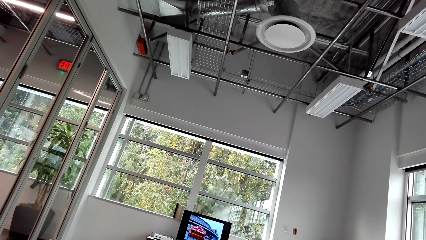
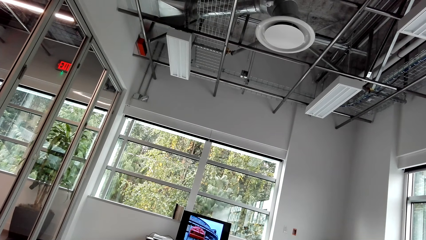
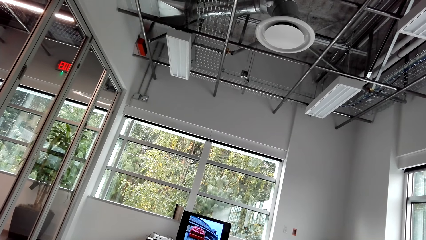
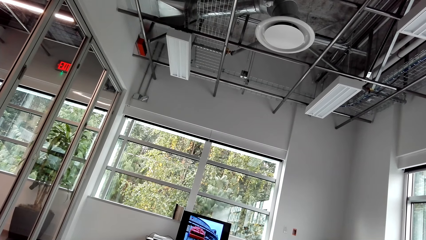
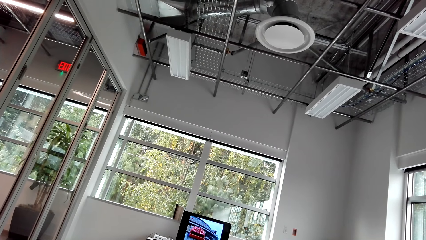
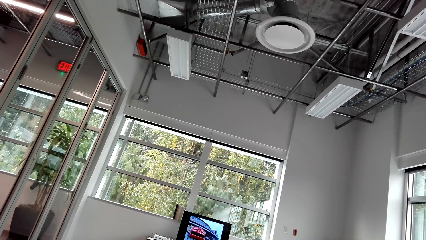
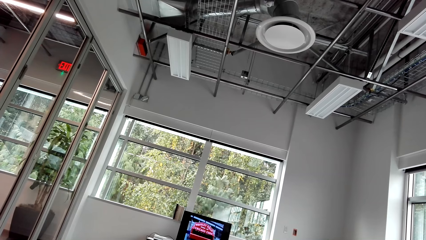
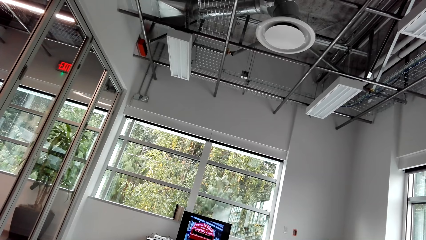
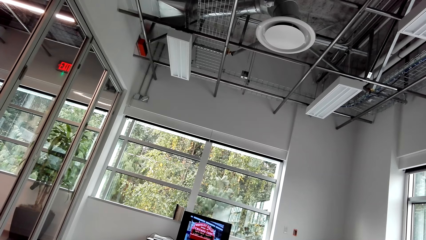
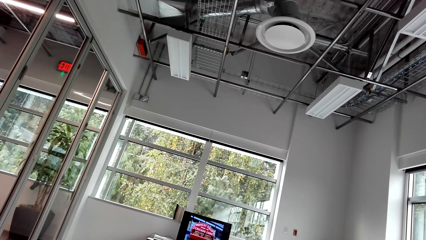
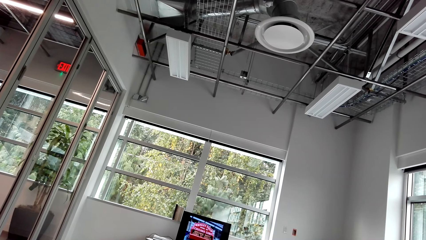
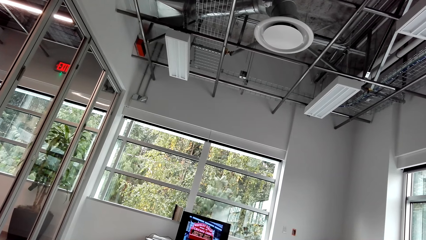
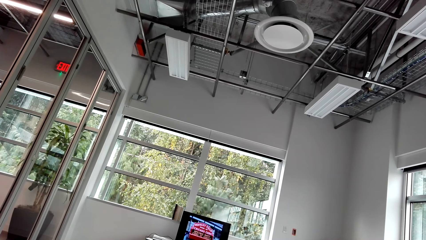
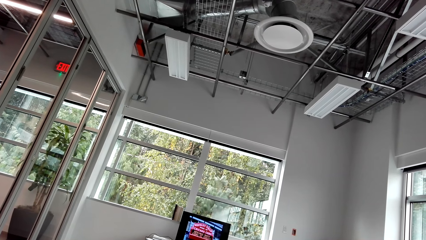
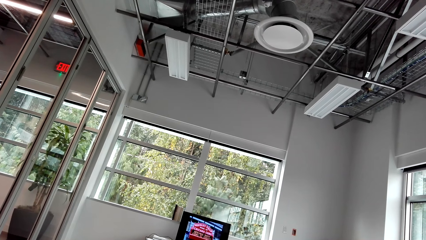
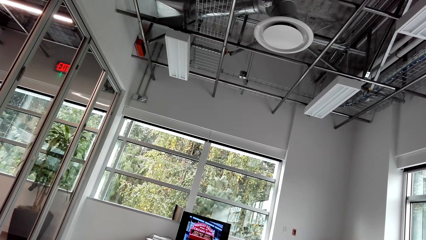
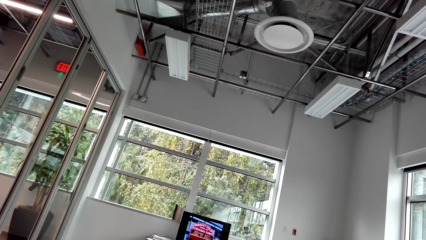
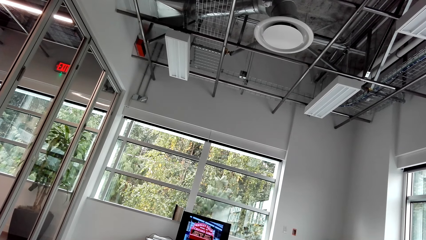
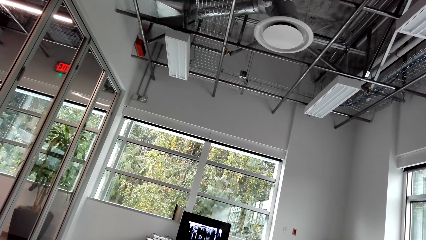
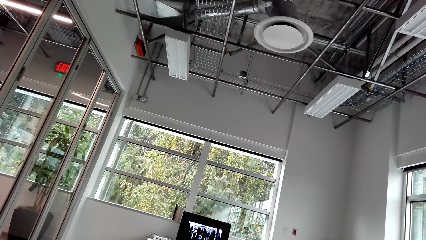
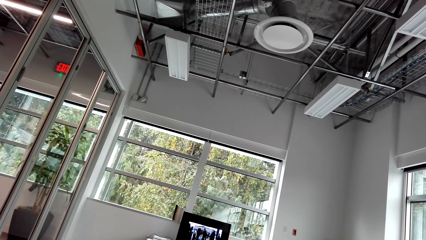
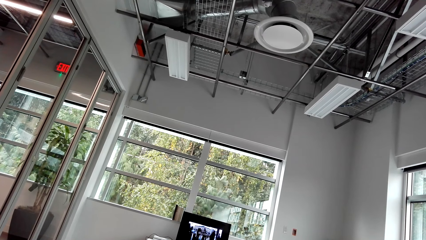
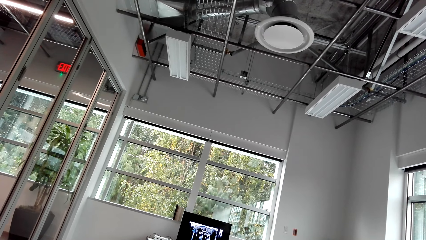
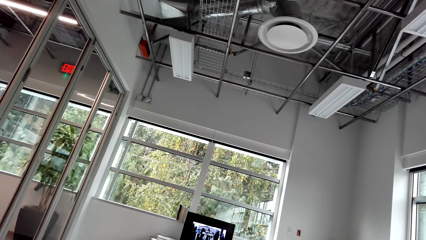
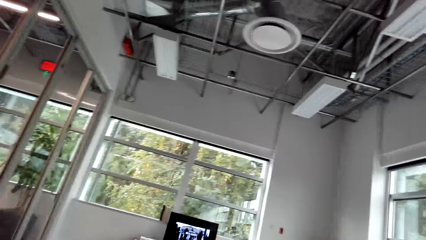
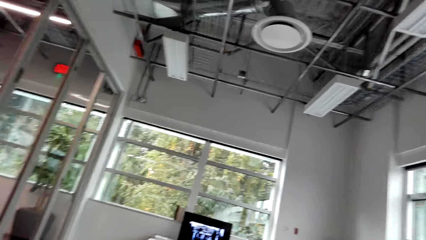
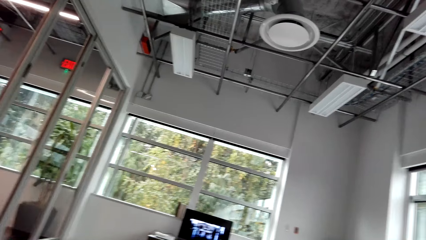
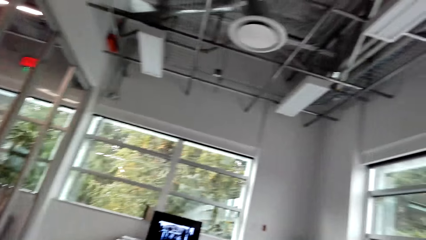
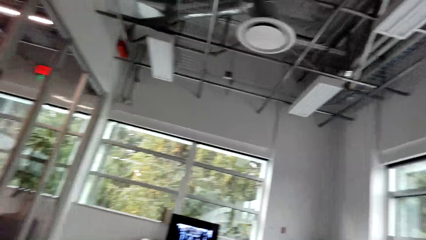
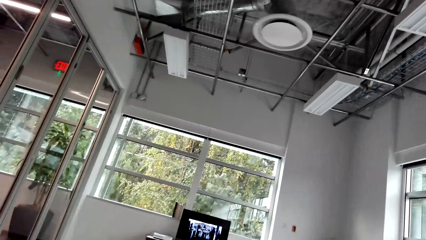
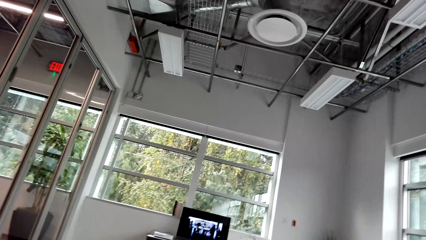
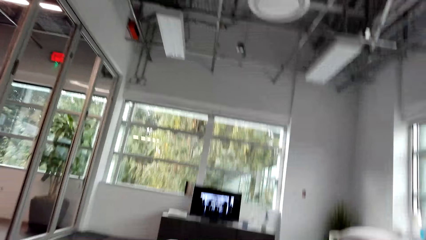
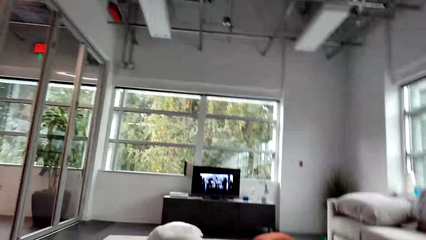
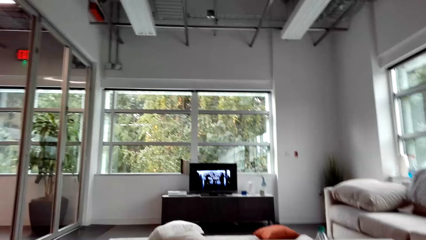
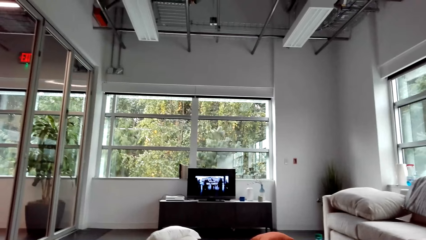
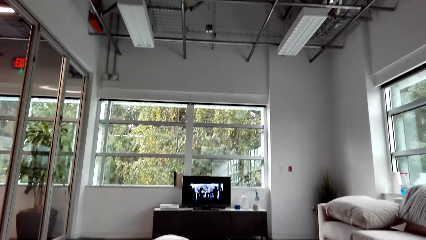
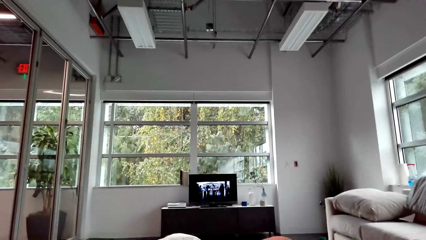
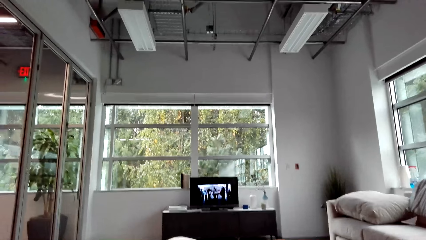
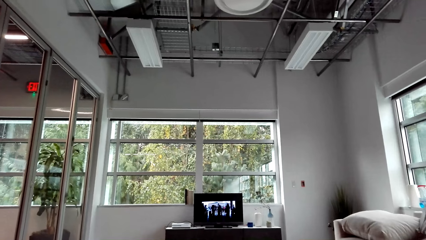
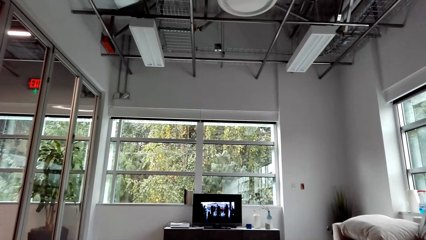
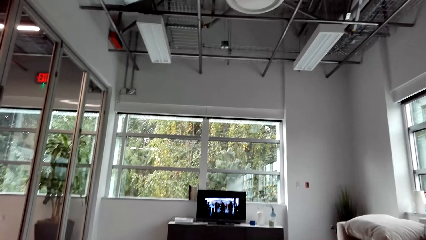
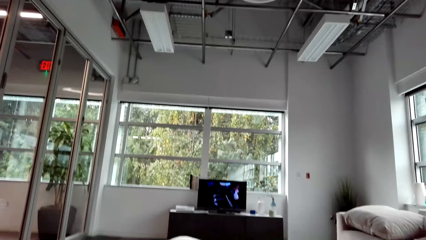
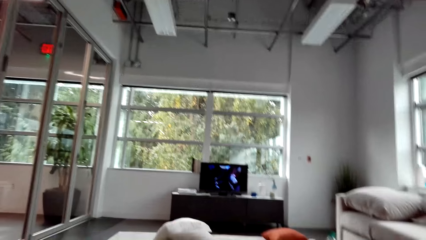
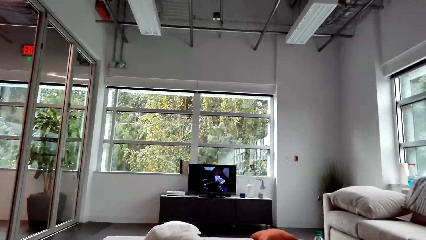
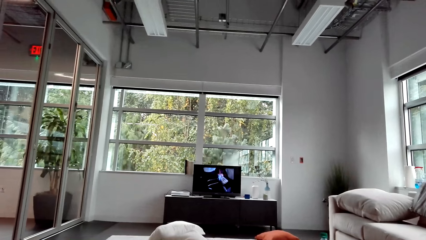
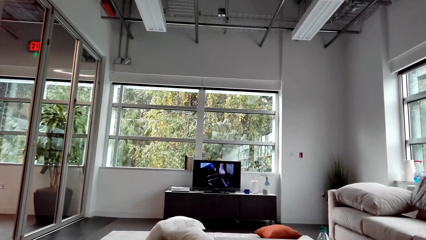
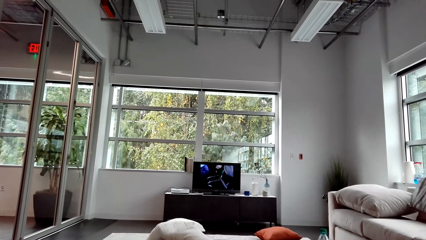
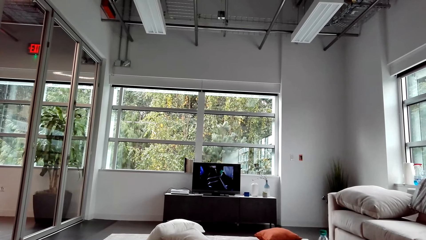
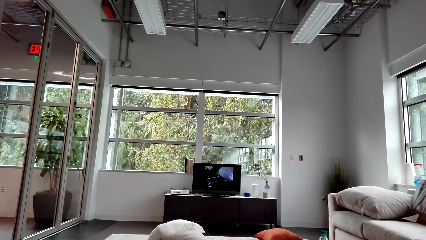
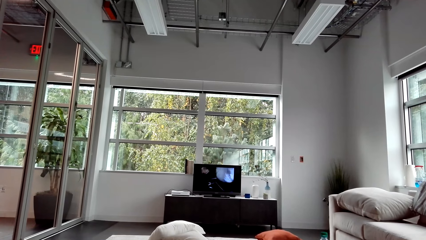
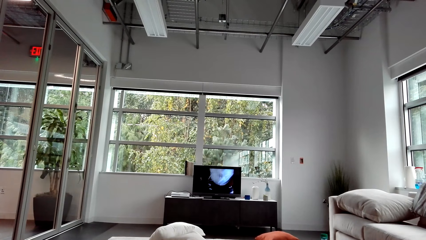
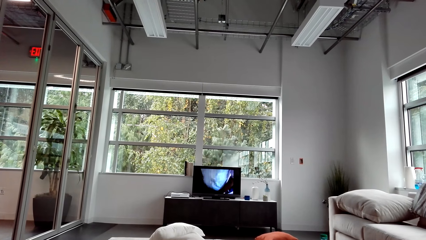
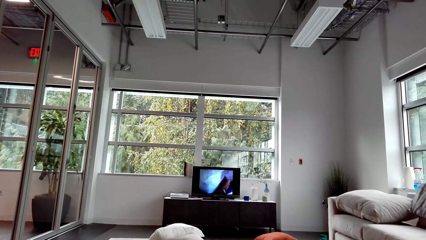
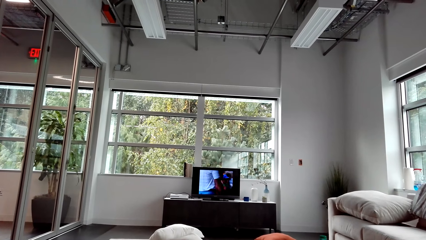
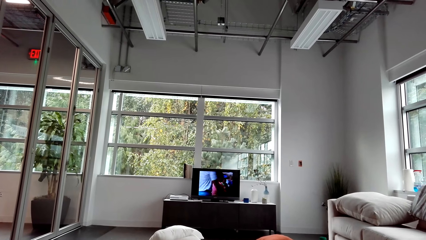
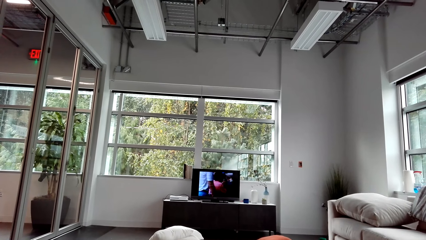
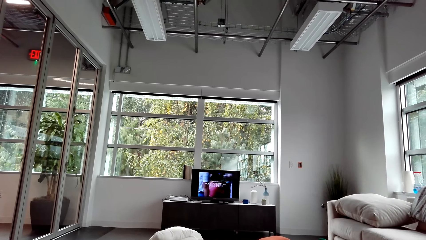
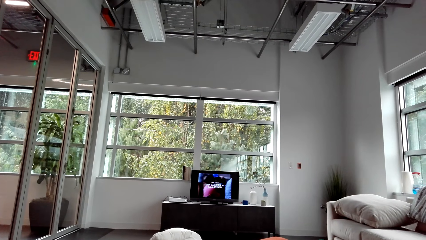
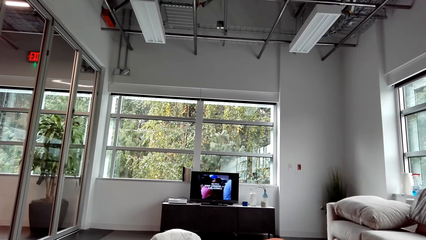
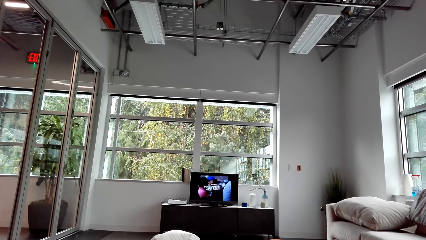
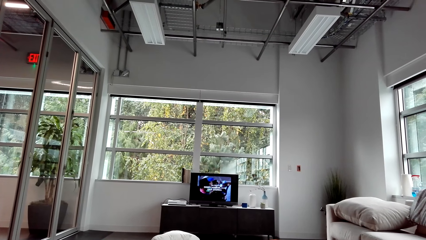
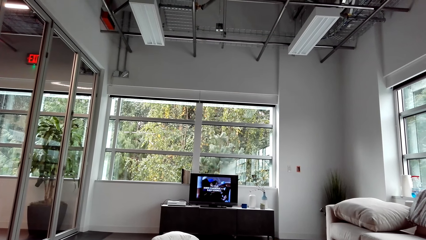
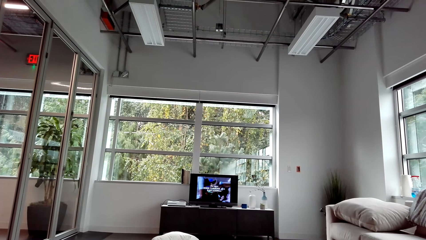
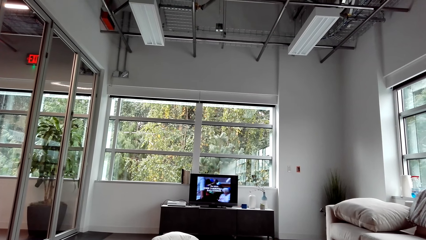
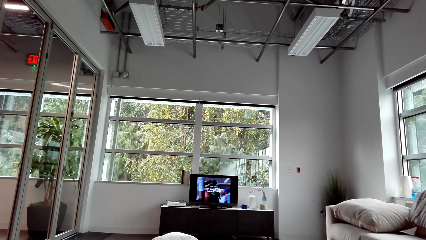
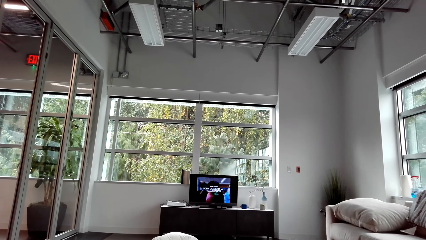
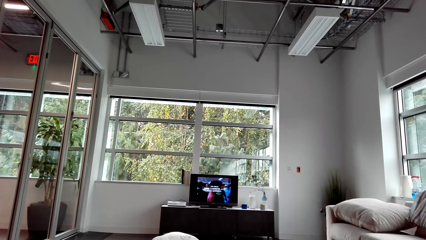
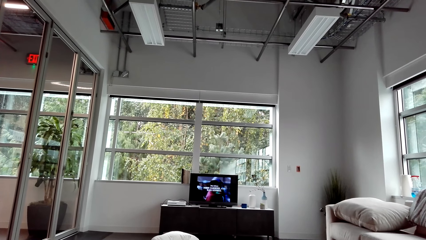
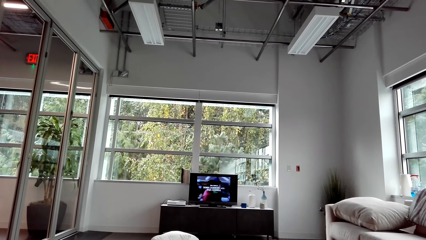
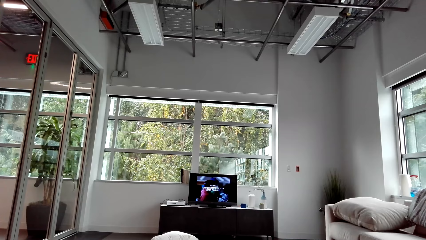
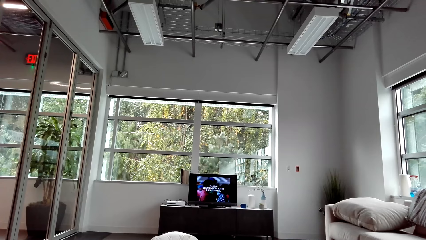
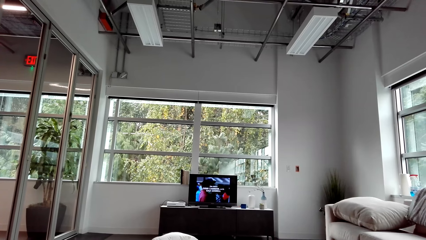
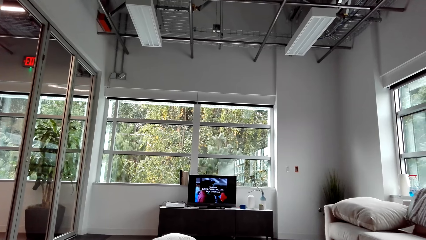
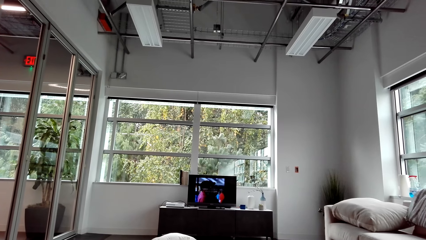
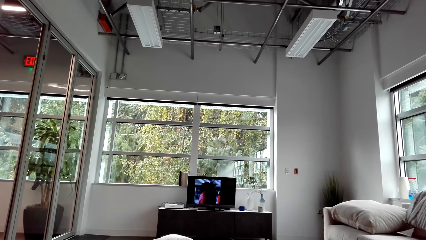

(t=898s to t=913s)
The camera wearer adjusts the camera. They watch the TV.
